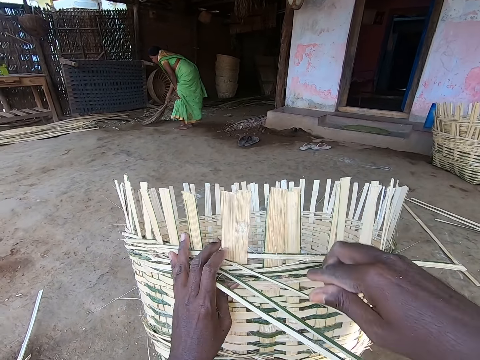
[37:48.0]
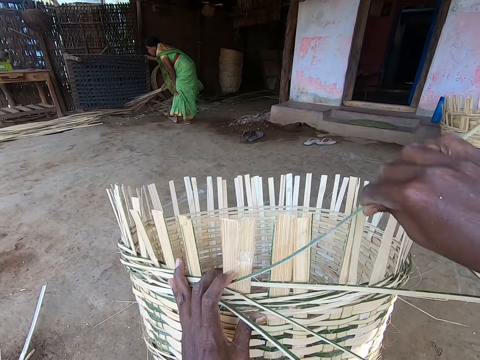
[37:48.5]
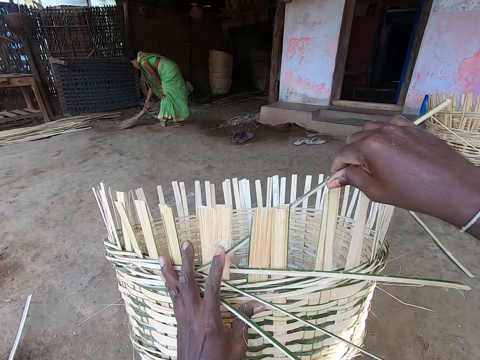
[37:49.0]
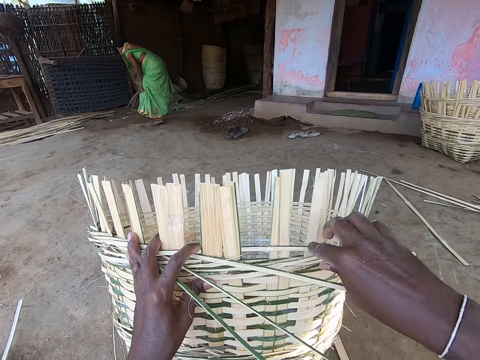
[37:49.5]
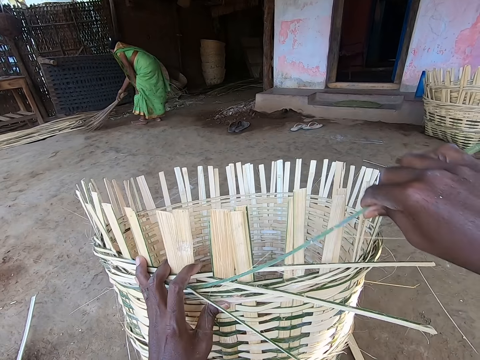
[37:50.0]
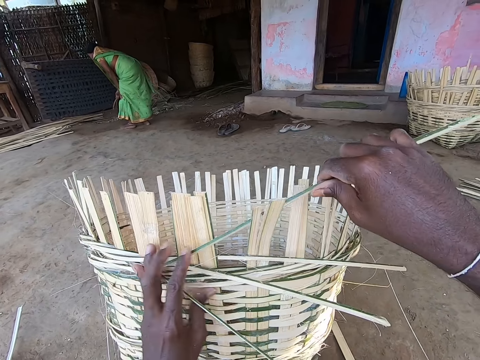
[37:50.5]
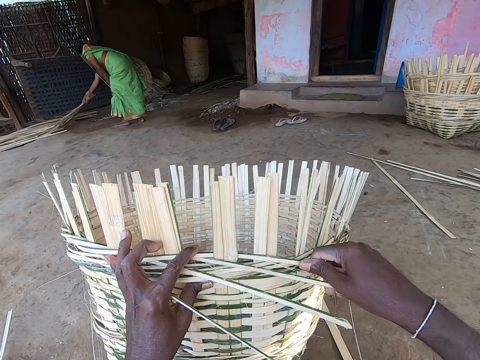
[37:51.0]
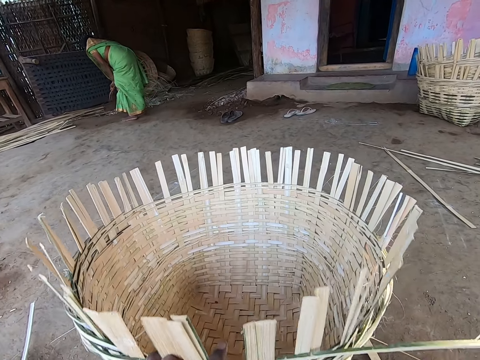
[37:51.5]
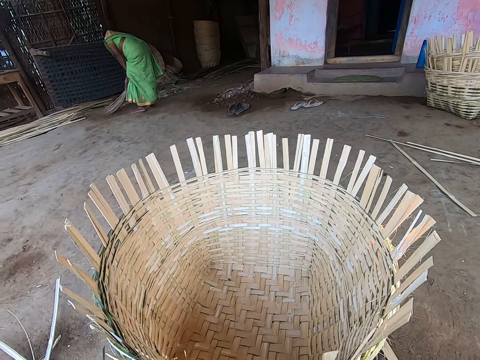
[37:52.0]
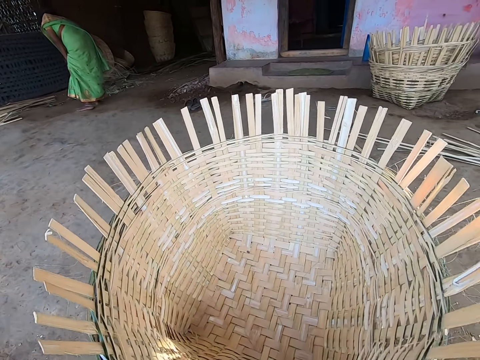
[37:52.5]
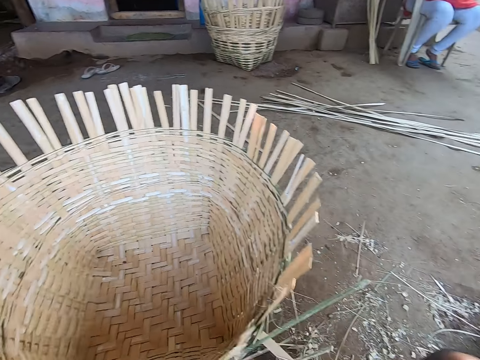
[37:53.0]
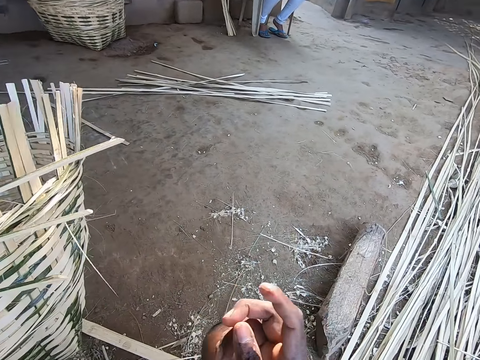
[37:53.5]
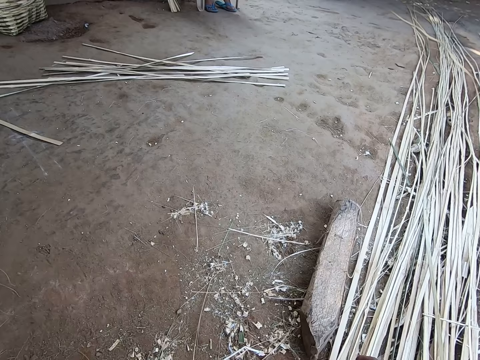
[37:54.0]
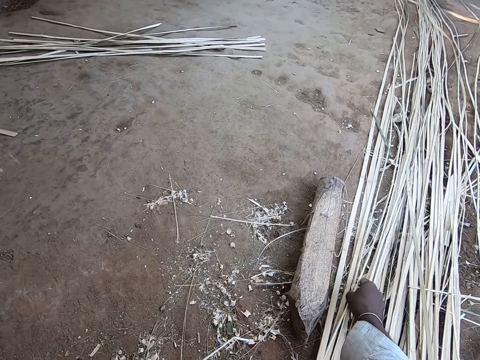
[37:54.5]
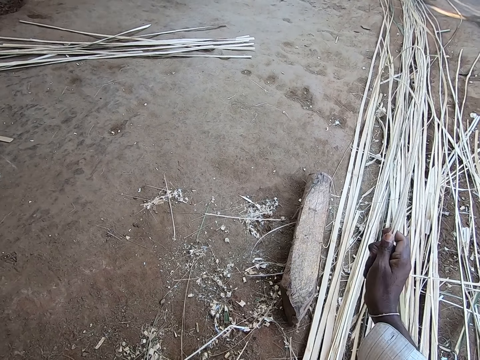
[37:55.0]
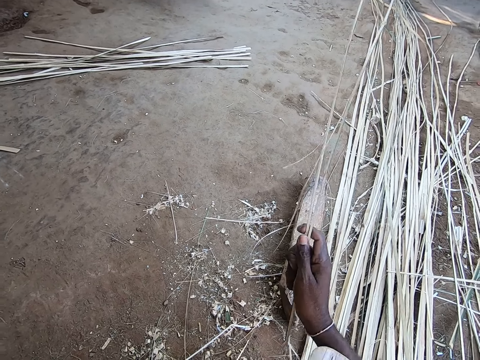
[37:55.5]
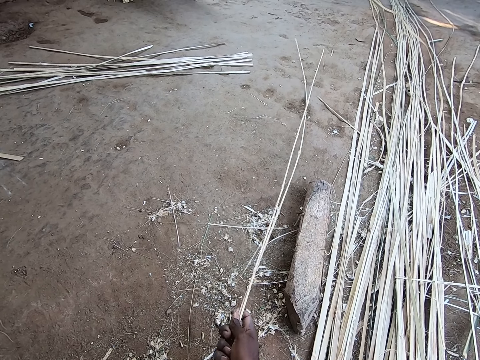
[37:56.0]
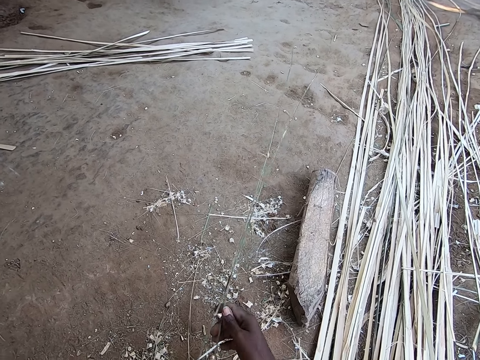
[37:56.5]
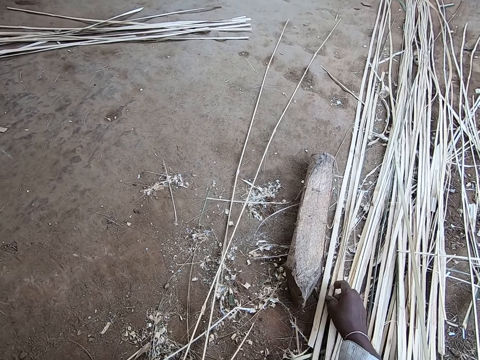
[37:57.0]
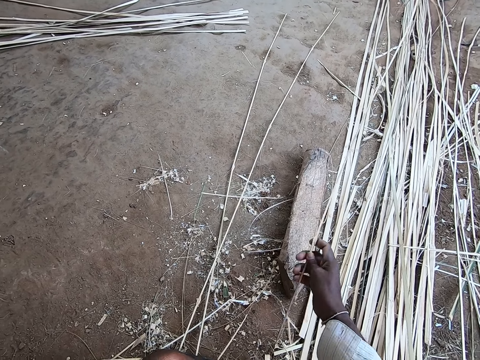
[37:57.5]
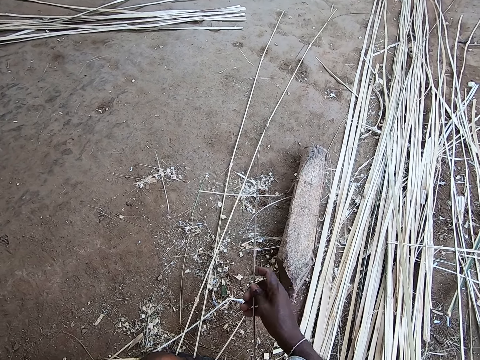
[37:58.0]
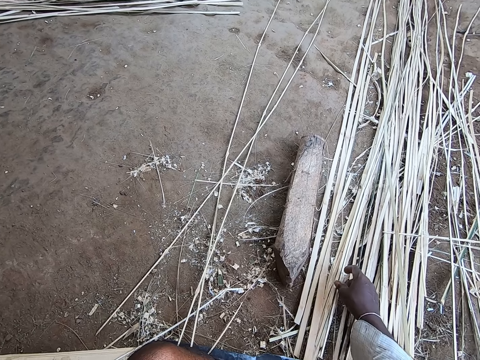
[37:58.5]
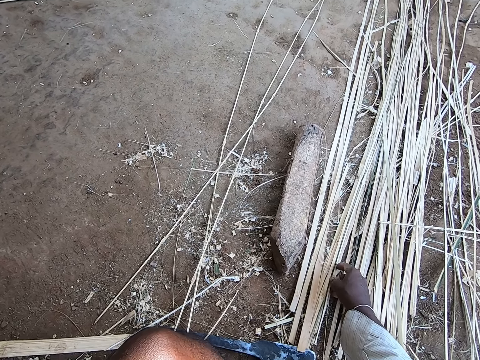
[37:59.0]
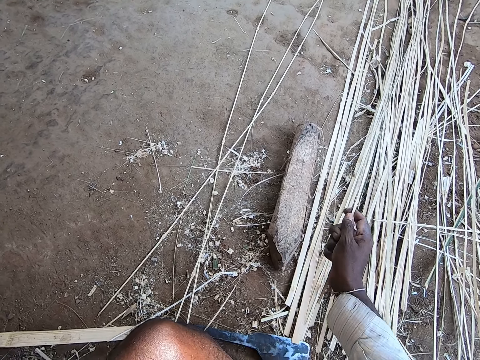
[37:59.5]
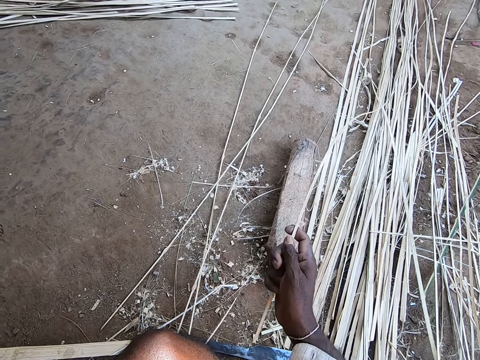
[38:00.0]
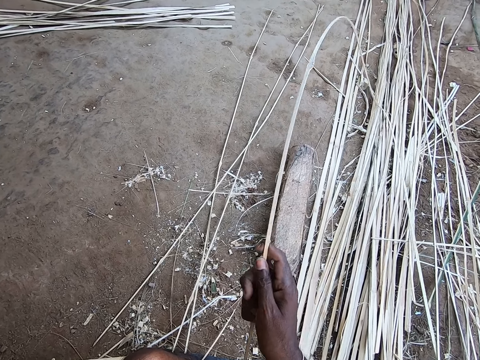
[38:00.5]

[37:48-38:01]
The camera wearer holds the bamboo strip with his right hand. He picks a palm reed. He puts the bamboo strip in his right hand around the staves of the basket. He weaves the basket. He holds the bamboo strip with his right hand. He picks the palm reed. He puts the bamboo strip in his right hand around the staves of the basket. He weaves the basket. He picks the basket from the floor with his left hand. He turns the basket. He places the basket in his left hand on the floor. He looks around. He picks bamboo strips from the floor with his right hand. He drops the bamboo strips in his hands on the floor. He picks a bamboo strip from the floor with his right hand. He drops the bamboo strip in his hands on the floor. He picks the bamboo strip from the floor with his right hand.

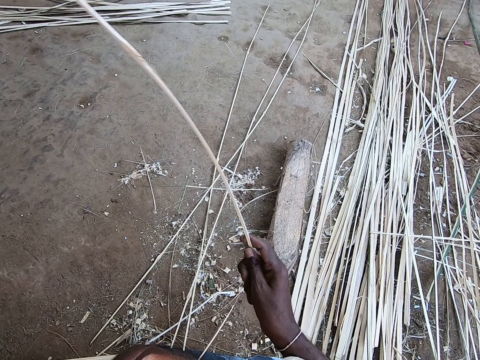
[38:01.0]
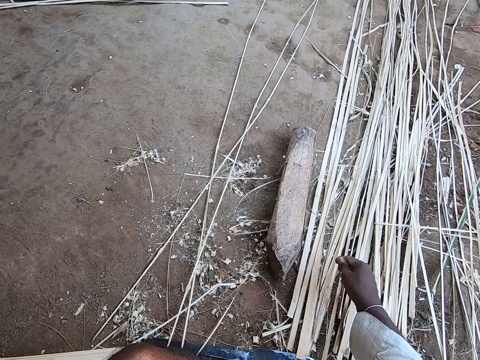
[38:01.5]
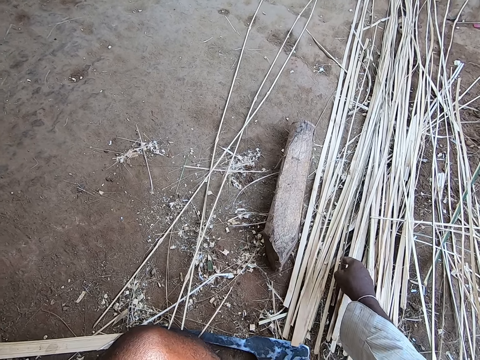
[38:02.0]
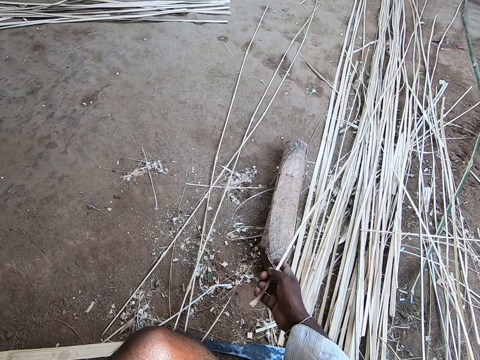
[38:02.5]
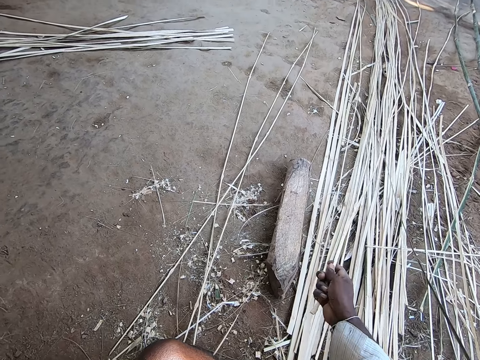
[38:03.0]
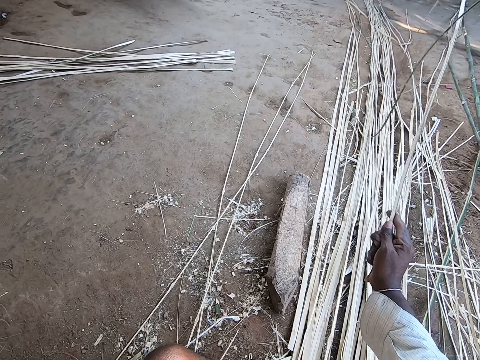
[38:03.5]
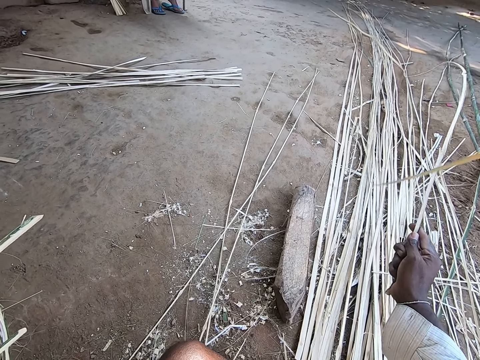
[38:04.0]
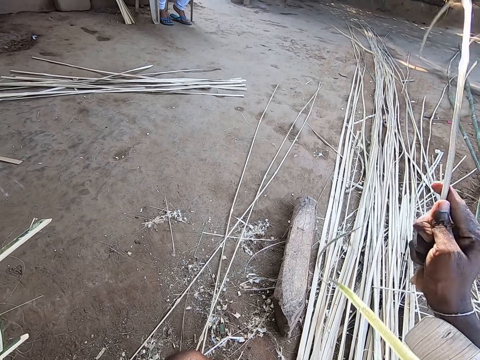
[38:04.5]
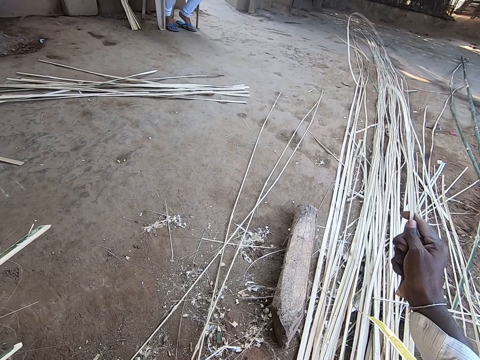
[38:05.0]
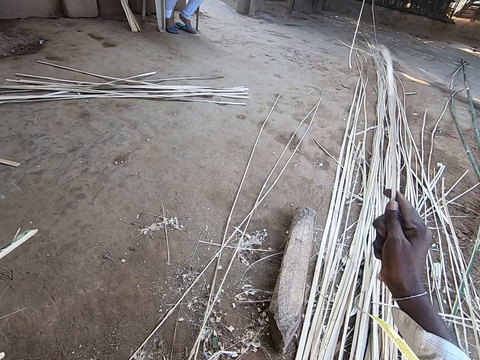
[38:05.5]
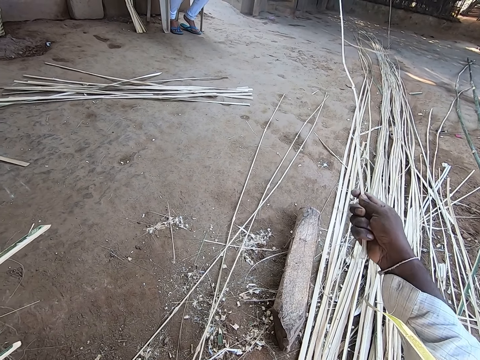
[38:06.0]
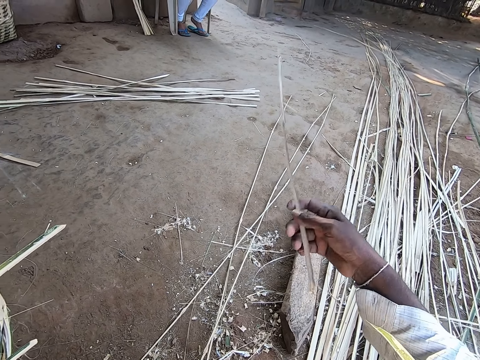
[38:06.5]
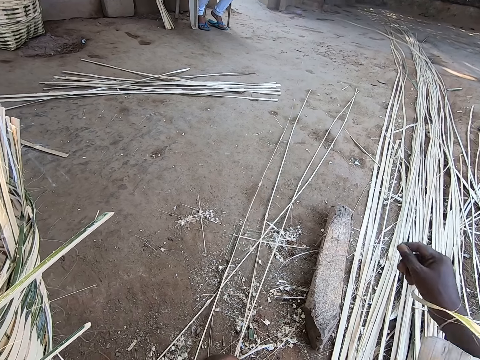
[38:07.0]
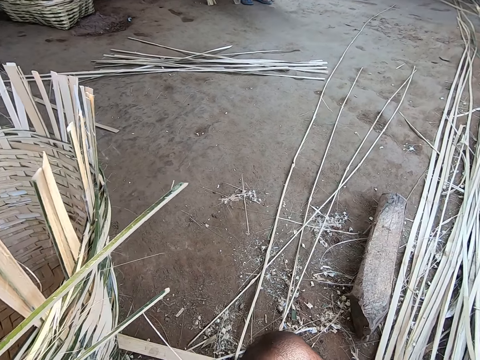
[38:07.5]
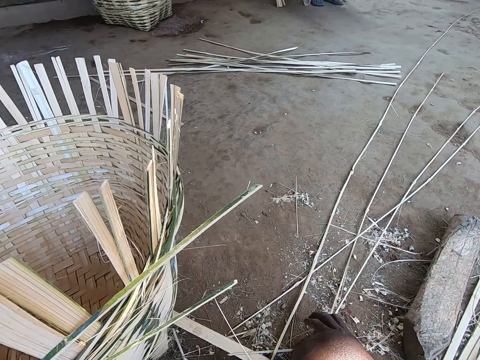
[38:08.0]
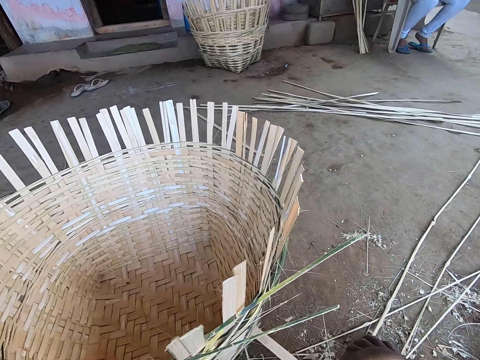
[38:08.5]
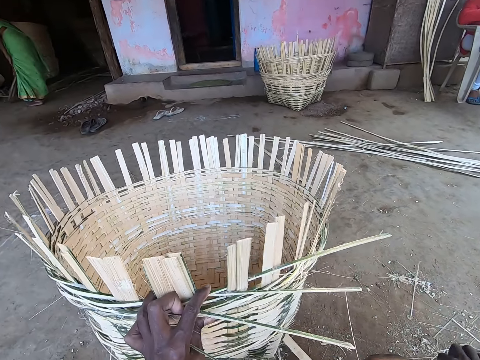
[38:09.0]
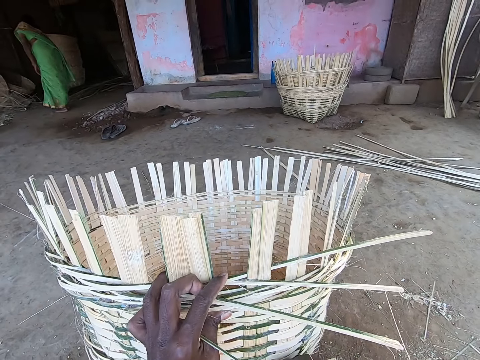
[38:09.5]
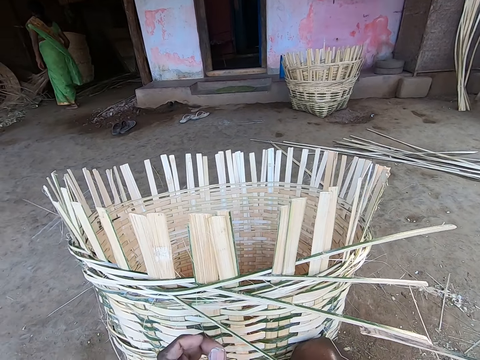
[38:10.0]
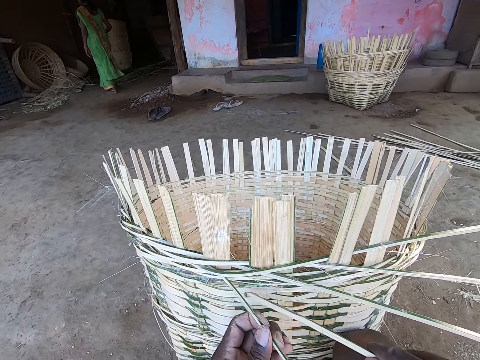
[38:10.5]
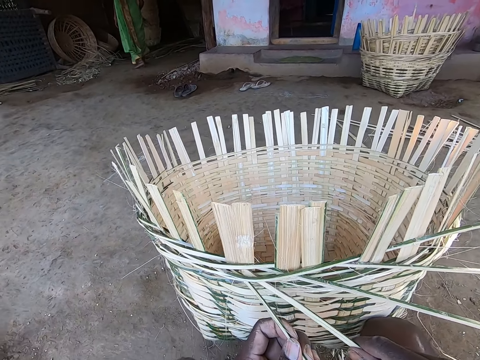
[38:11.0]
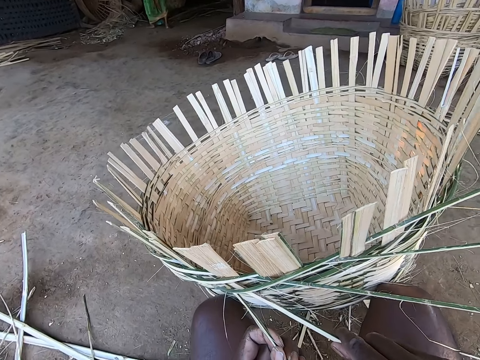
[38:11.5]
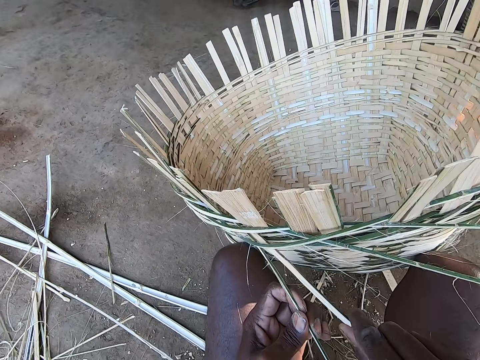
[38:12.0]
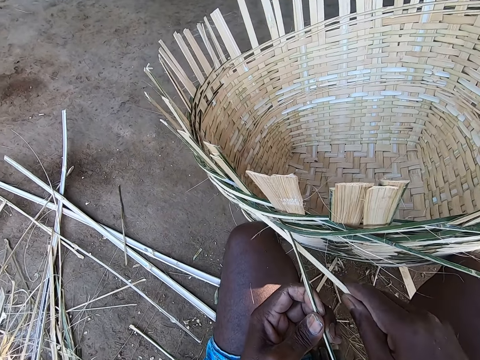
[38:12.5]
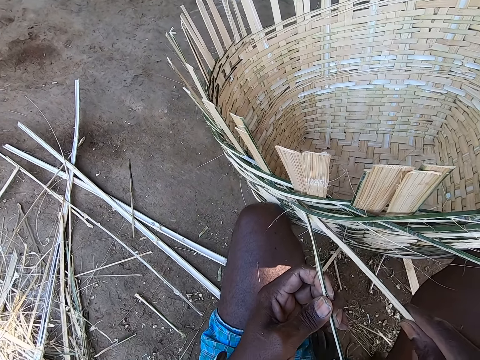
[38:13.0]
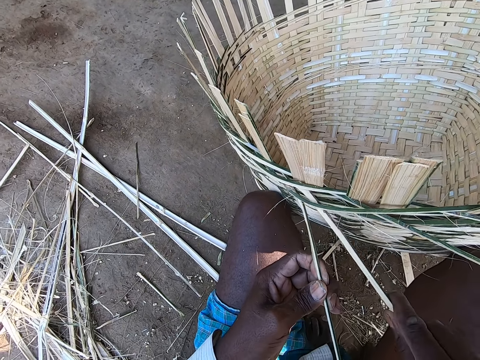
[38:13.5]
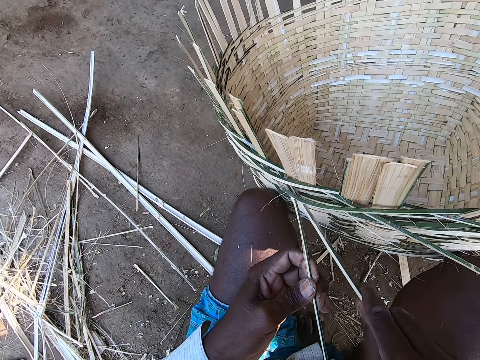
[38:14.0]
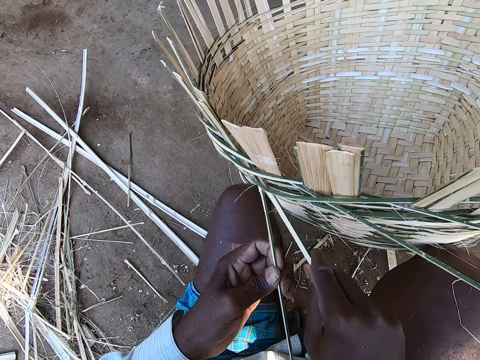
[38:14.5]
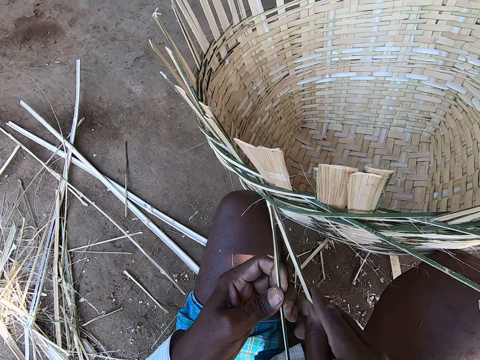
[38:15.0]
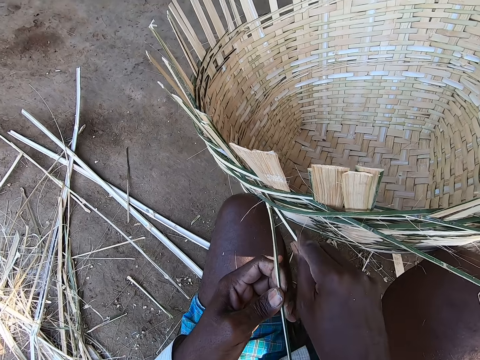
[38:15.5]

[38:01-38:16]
The camera wearer drops the bamboo strip or palm reed in his hands on the floor. He picks the bamboo strip from the floor with his right hand. He straightens the palm reed. He drops the bamboo strip in his hands on the floor. He looks around. He picks the bamboo strip from the floor with his right hand. He holds the bamboo strip in the basket with his left hand. He inserts the bamboo strip in his right hand in the basket.
